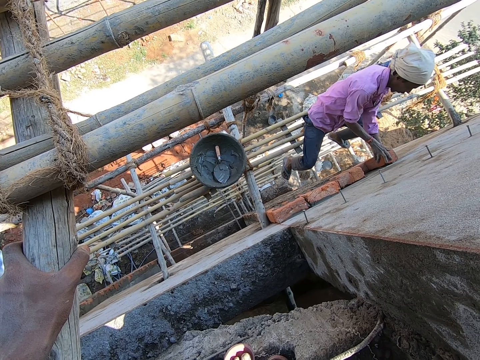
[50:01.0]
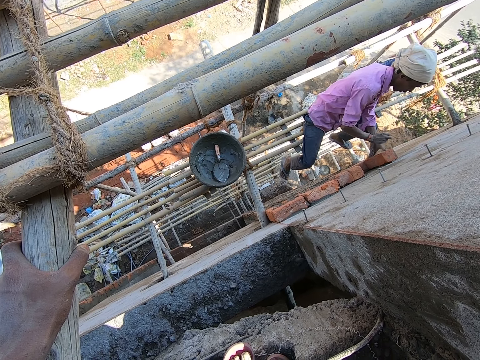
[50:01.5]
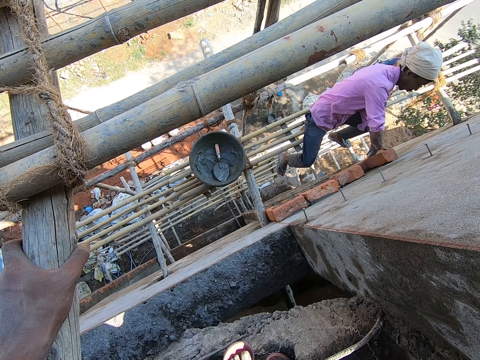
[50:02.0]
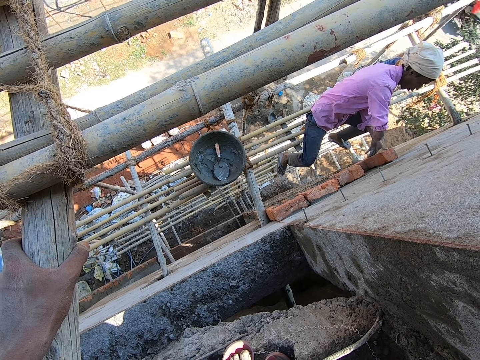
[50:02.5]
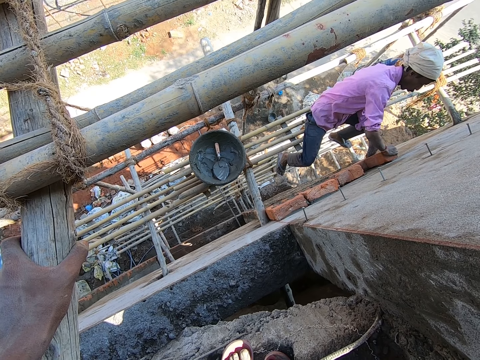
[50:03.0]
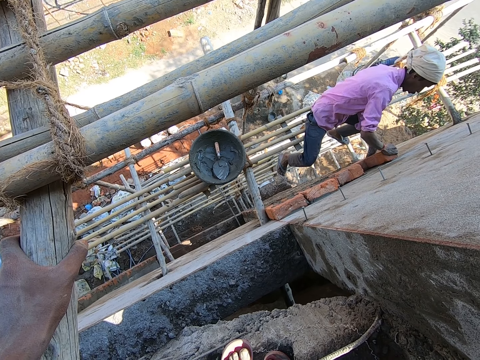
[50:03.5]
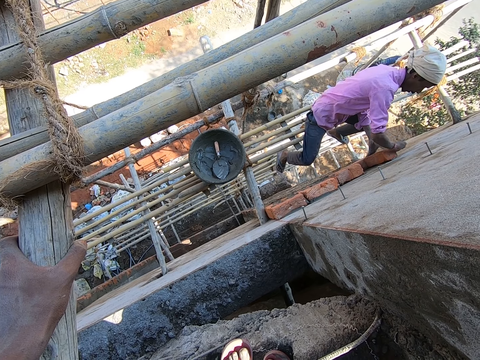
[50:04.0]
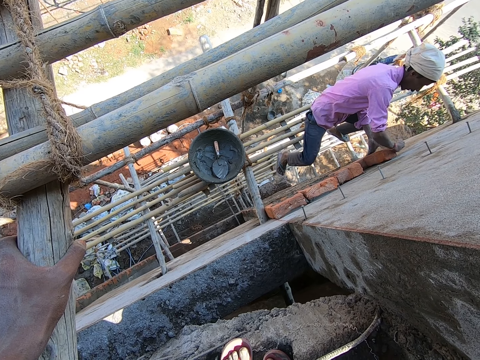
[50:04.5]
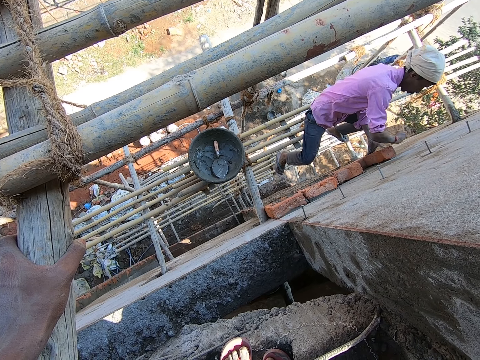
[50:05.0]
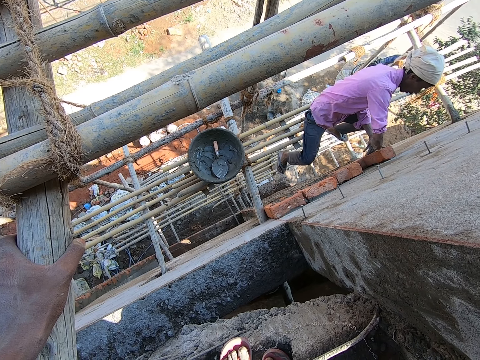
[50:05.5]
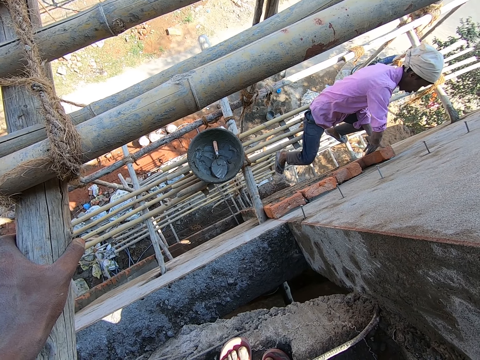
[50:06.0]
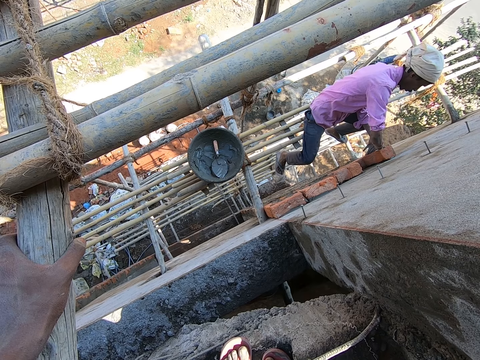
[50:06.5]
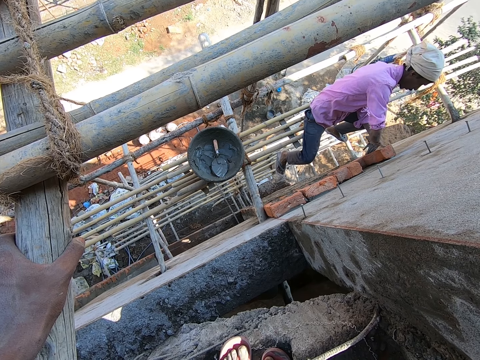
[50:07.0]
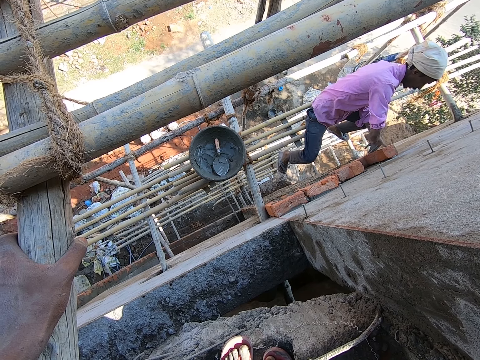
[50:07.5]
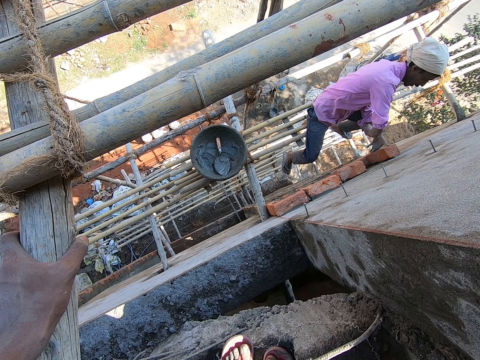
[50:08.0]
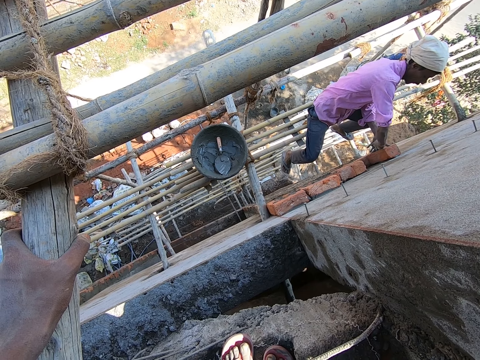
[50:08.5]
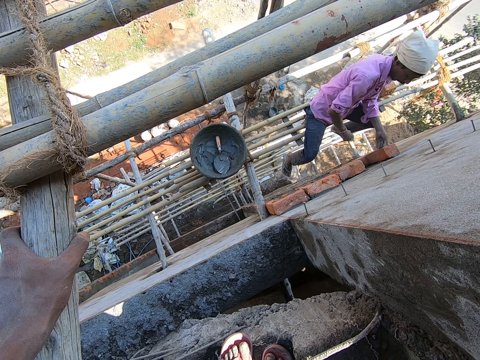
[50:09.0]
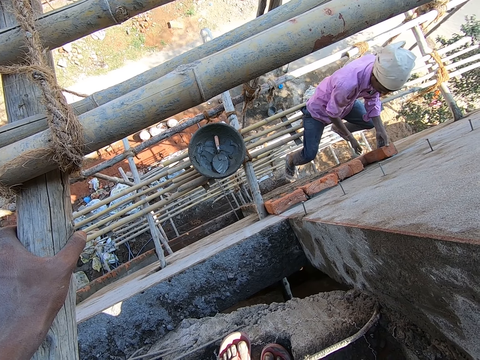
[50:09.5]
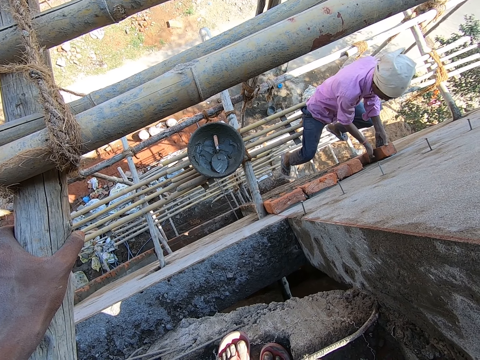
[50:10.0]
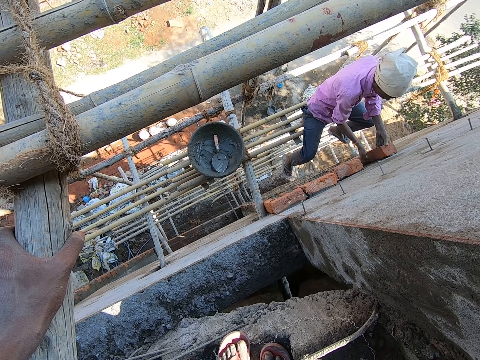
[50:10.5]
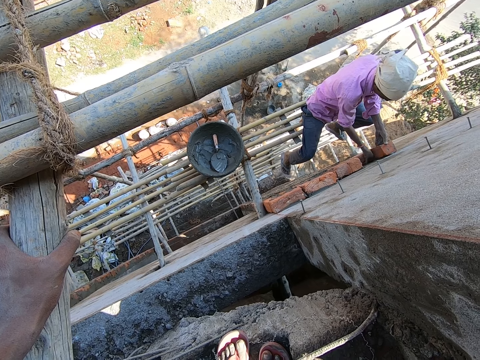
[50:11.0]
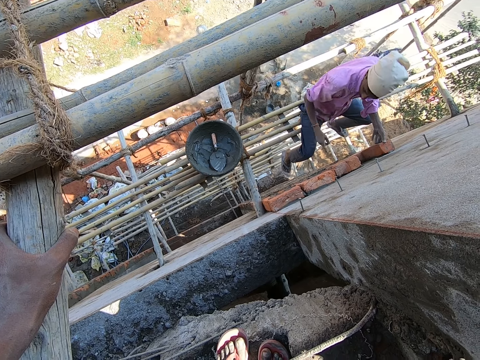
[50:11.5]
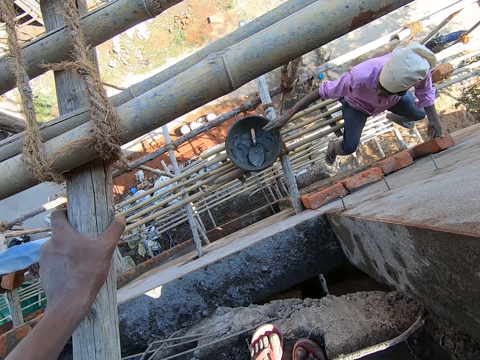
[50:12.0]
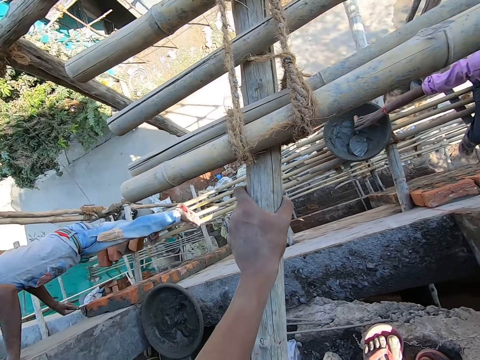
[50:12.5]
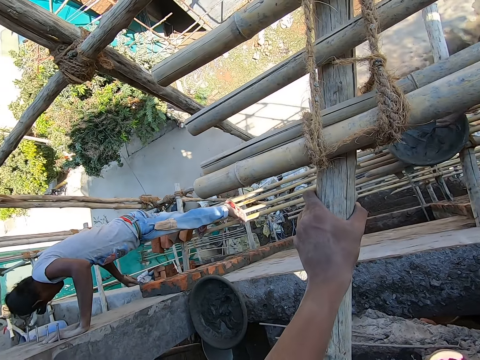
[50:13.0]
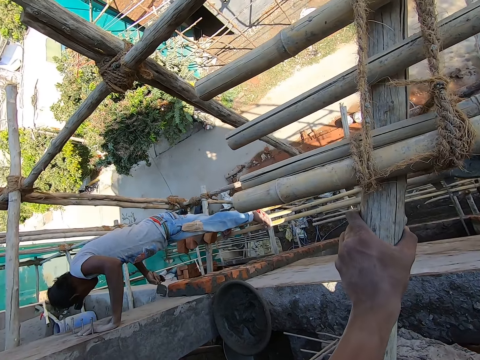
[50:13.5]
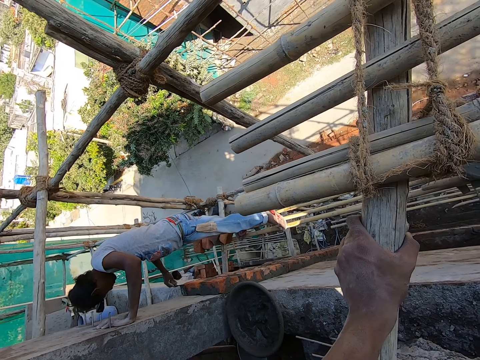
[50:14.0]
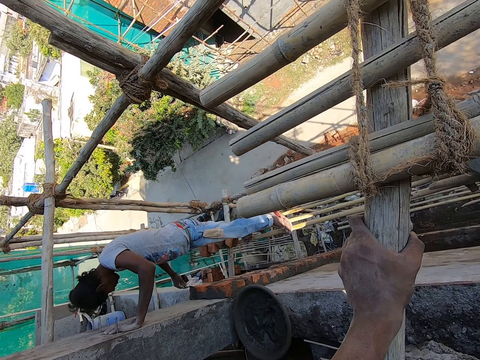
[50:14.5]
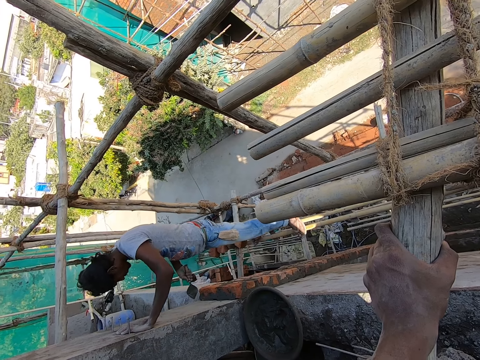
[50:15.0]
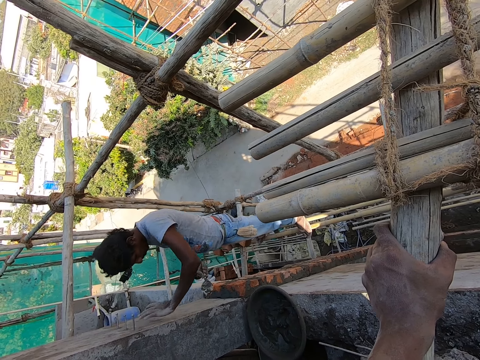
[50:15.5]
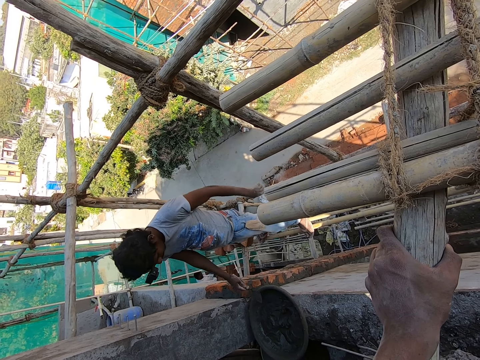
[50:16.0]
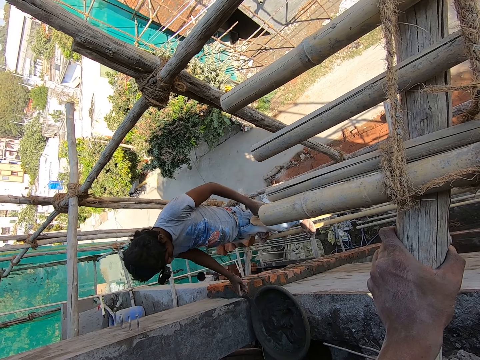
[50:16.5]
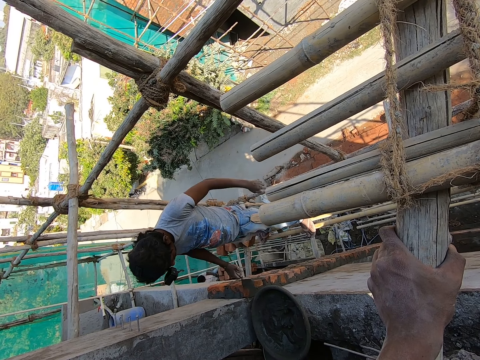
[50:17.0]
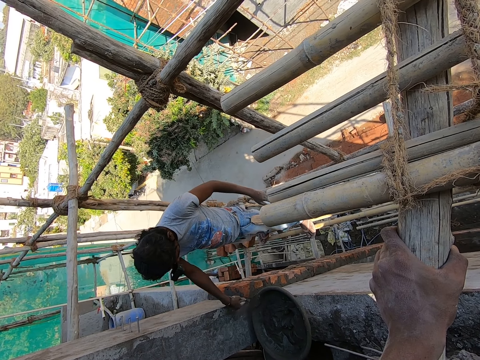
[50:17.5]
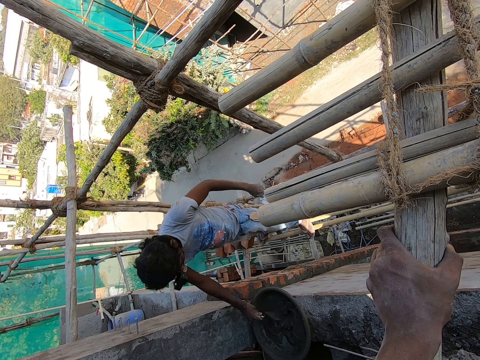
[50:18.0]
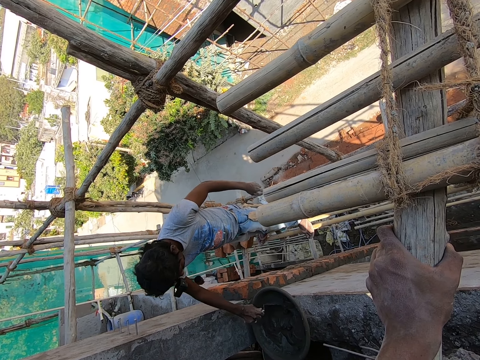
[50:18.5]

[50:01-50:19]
The man hits the brick with his right hand. The man packs cement from the head pan with the hand towel in his right hand. Another man plasters the brick with the hand towel in his right hand. The other man builds a wall with the bricks. The other man dabs the hand towel in his right hand on the head pan.

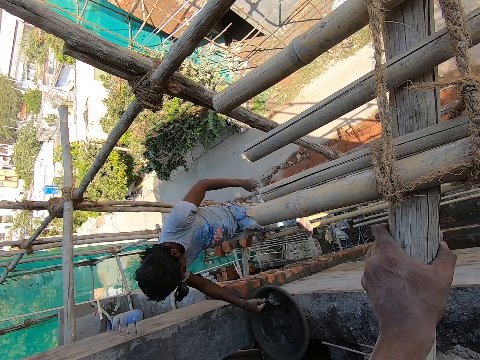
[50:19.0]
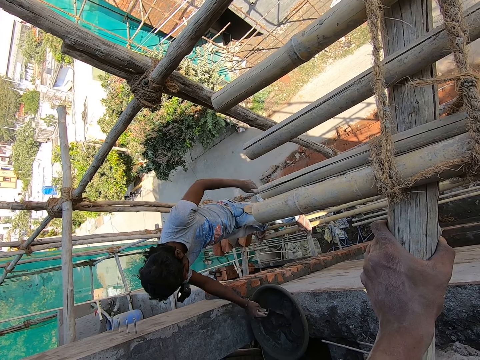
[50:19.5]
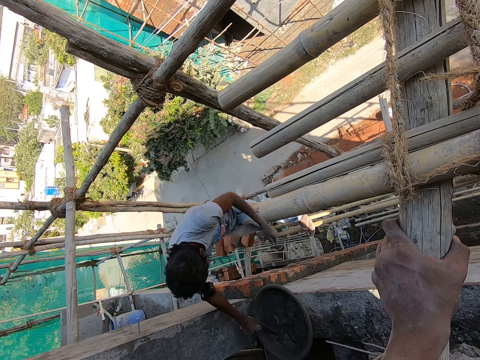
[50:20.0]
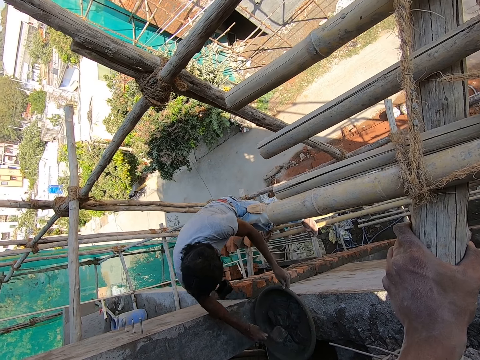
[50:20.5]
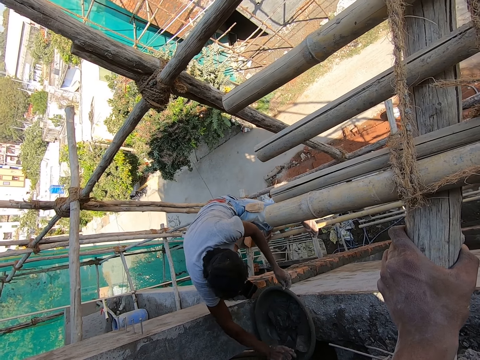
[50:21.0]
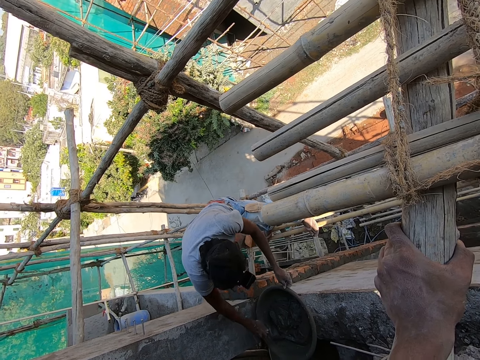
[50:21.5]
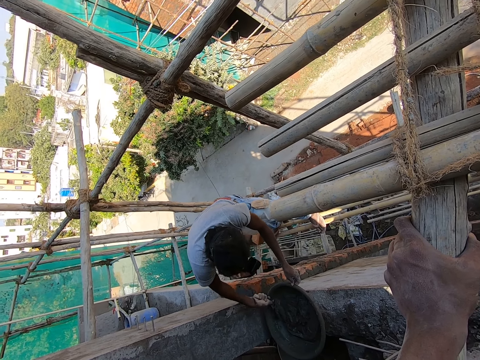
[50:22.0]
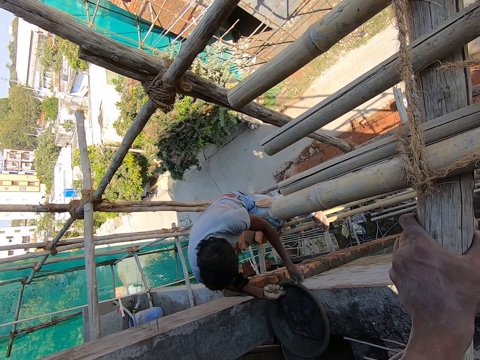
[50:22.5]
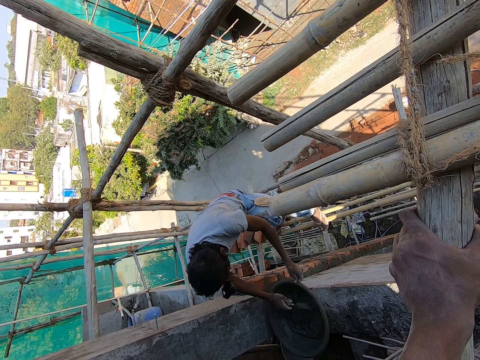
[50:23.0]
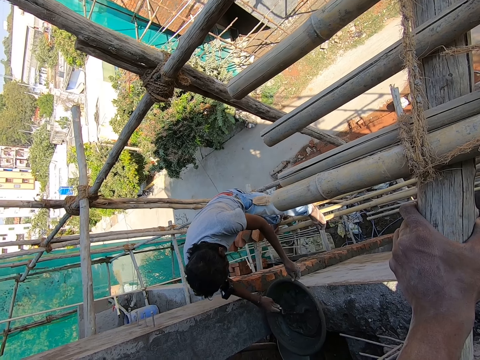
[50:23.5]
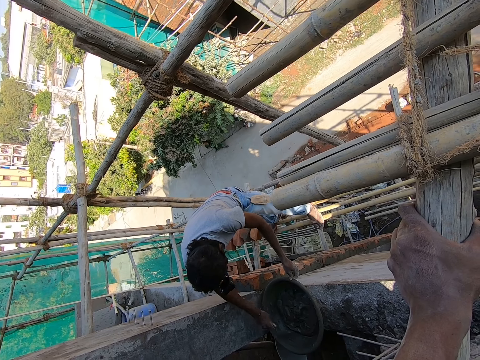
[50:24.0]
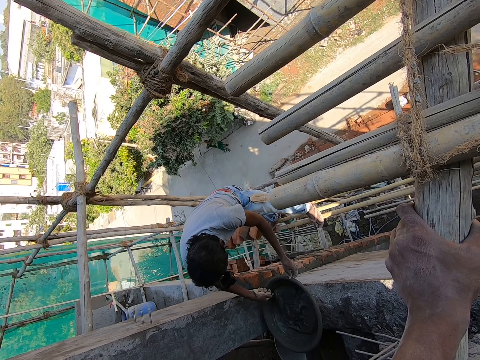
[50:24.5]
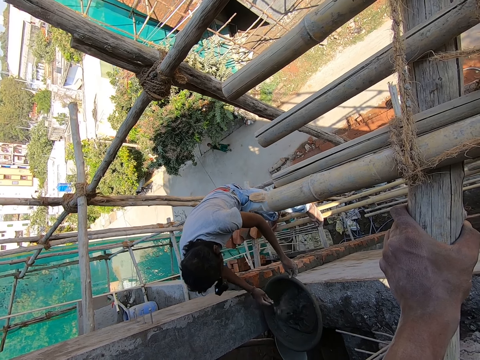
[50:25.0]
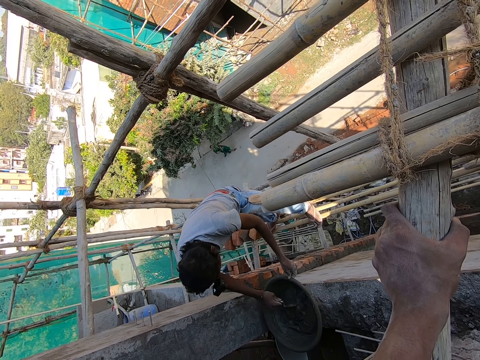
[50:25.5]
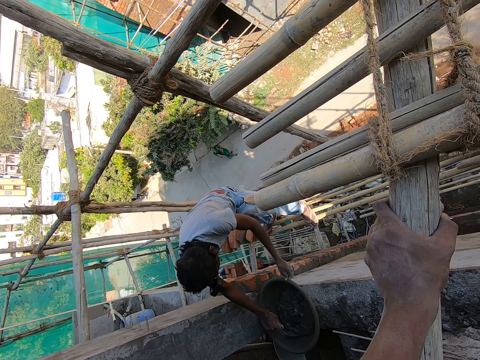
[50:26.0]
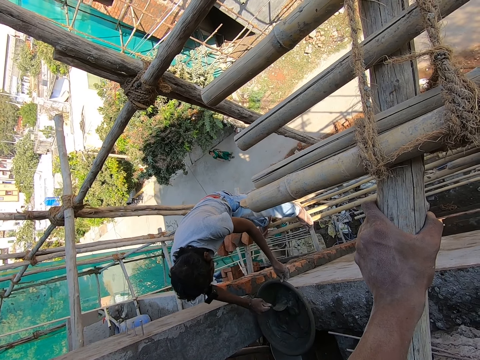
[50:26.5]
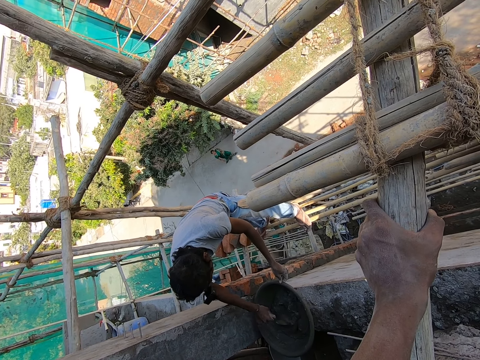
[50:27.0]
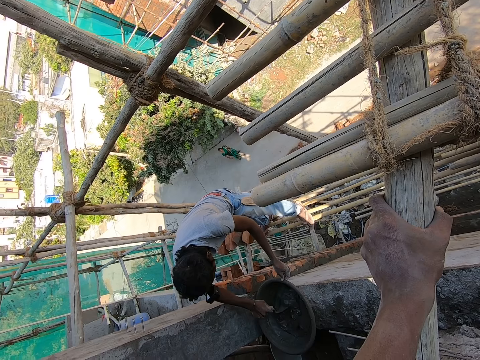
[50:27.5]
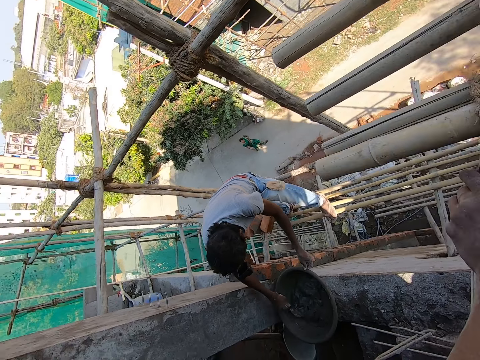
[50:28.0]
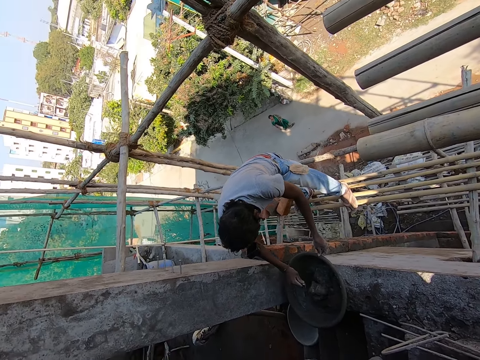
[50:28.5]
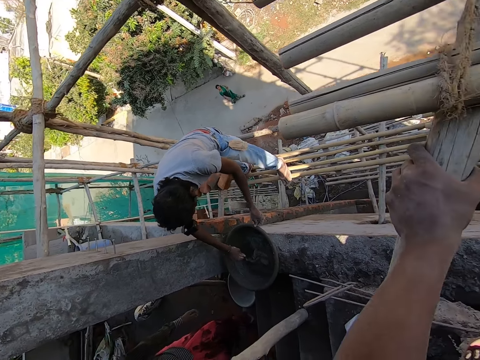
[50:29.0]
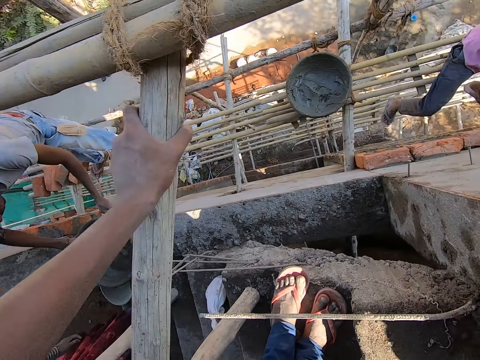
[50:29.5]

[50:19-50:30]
The man mixes the cement in the head pan with the hand towel in his right hand.
